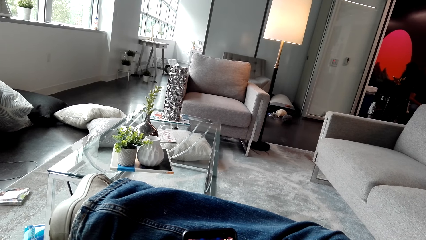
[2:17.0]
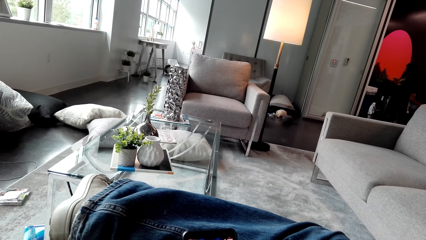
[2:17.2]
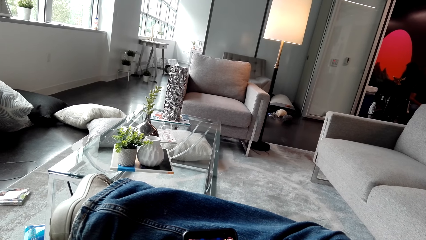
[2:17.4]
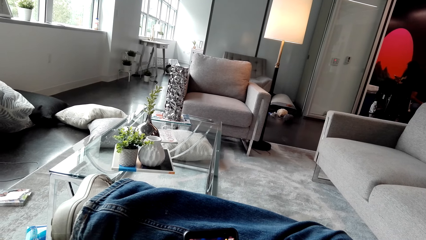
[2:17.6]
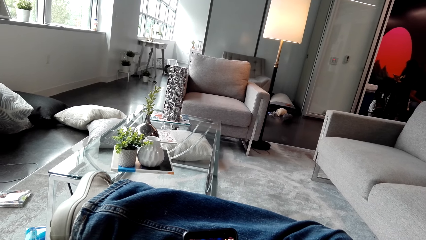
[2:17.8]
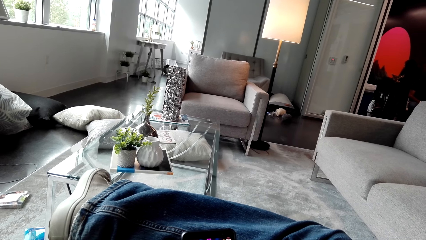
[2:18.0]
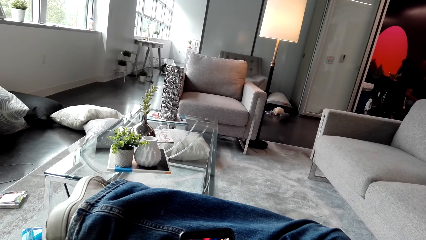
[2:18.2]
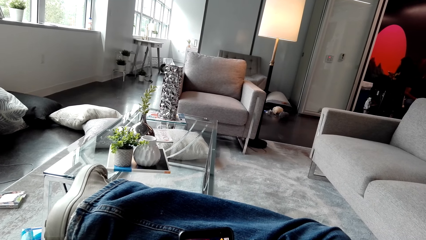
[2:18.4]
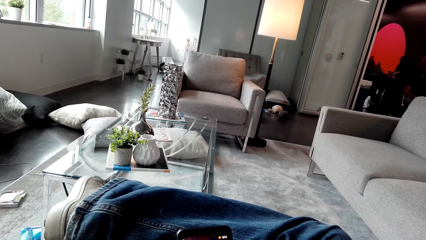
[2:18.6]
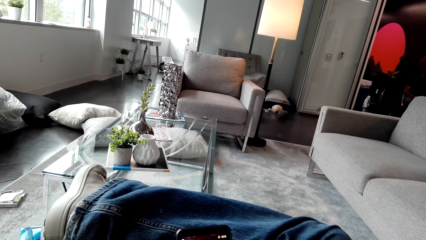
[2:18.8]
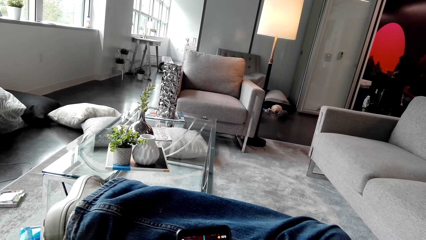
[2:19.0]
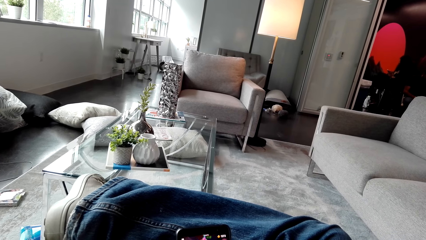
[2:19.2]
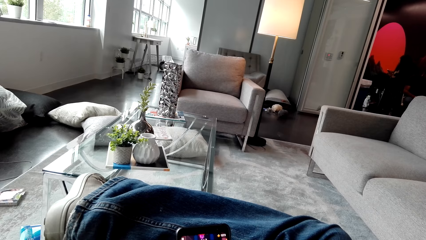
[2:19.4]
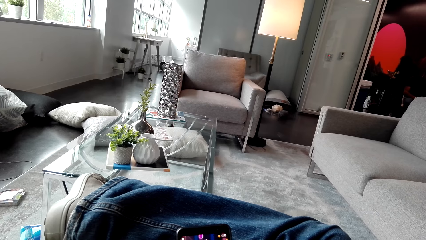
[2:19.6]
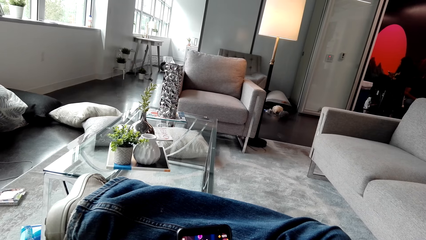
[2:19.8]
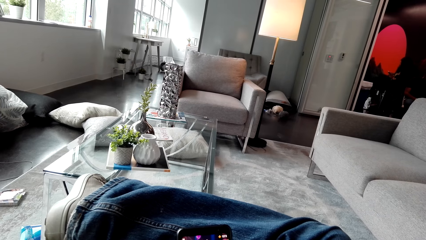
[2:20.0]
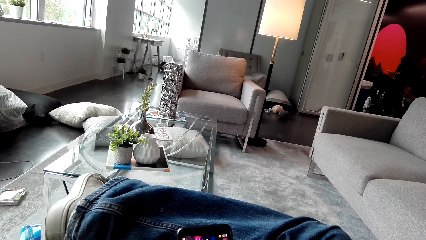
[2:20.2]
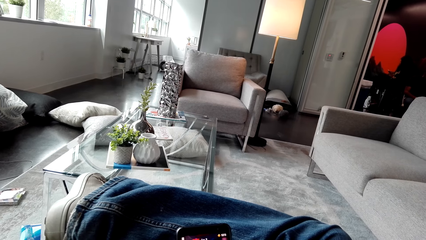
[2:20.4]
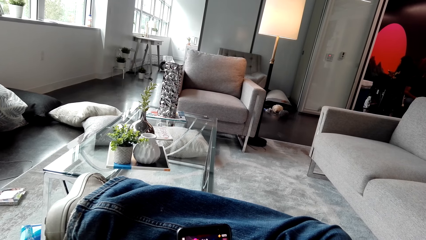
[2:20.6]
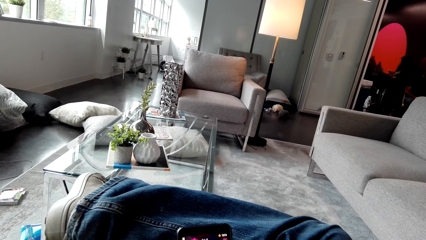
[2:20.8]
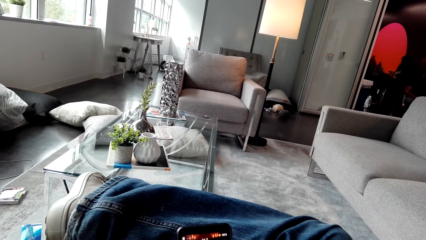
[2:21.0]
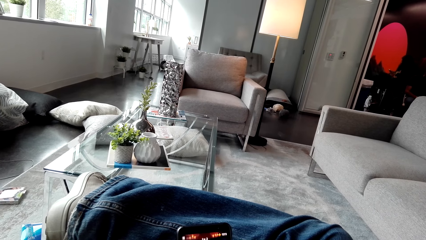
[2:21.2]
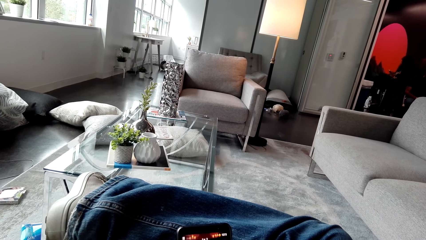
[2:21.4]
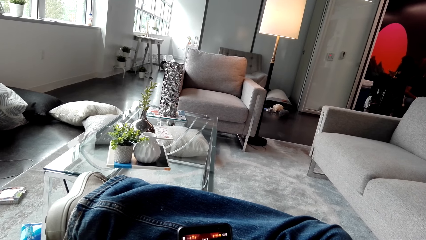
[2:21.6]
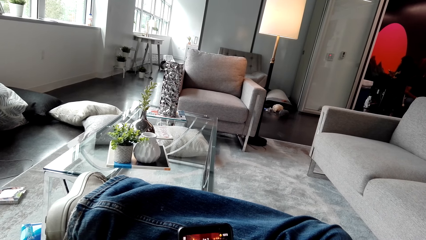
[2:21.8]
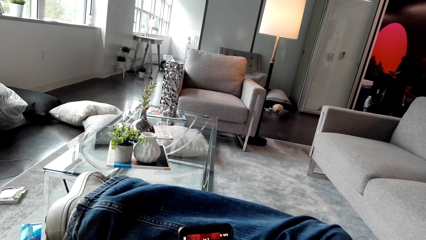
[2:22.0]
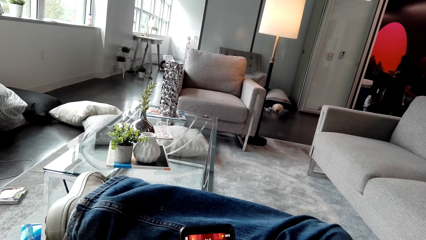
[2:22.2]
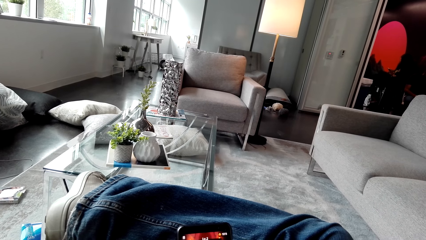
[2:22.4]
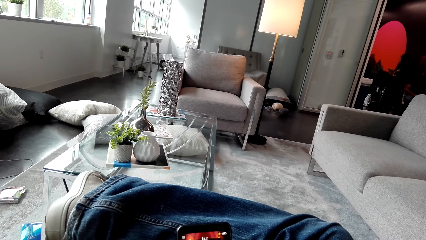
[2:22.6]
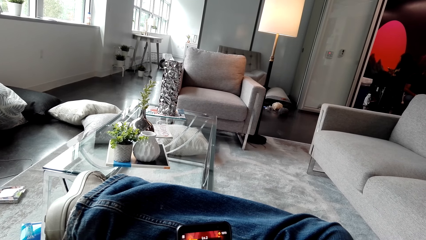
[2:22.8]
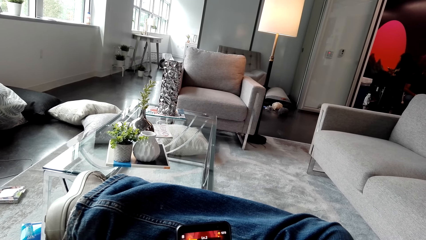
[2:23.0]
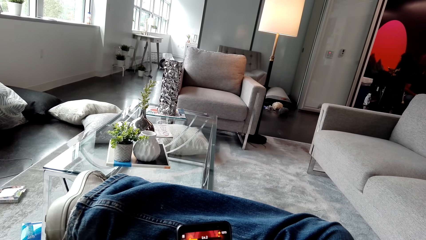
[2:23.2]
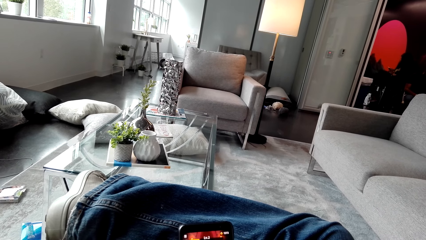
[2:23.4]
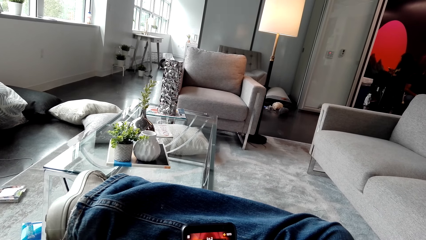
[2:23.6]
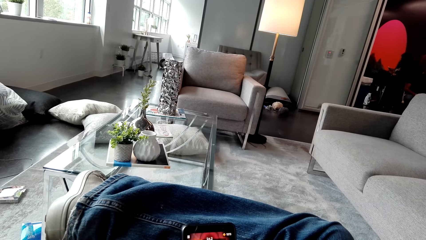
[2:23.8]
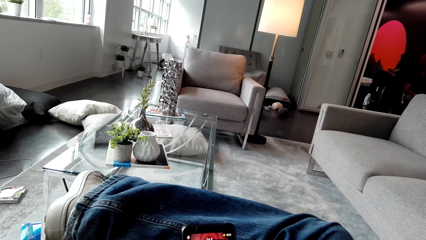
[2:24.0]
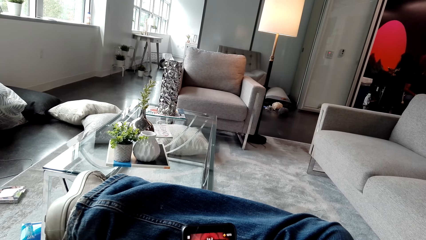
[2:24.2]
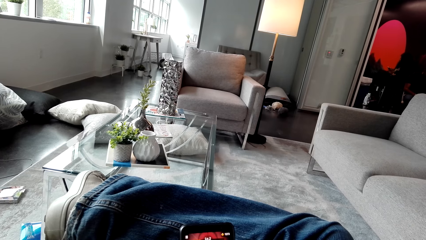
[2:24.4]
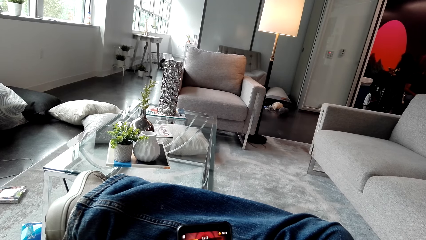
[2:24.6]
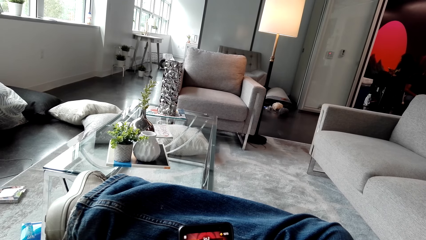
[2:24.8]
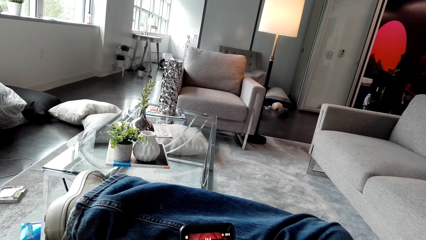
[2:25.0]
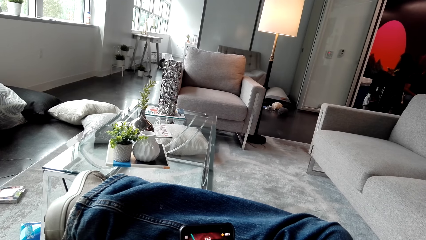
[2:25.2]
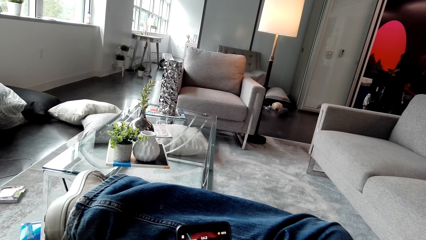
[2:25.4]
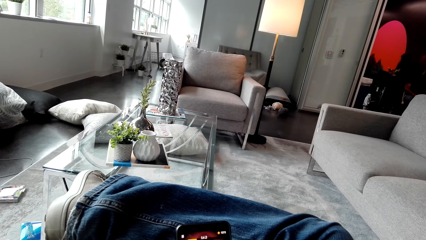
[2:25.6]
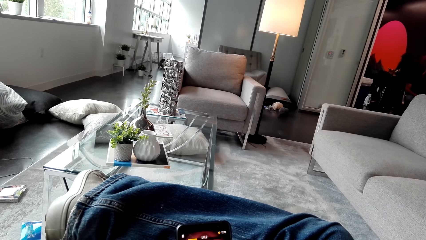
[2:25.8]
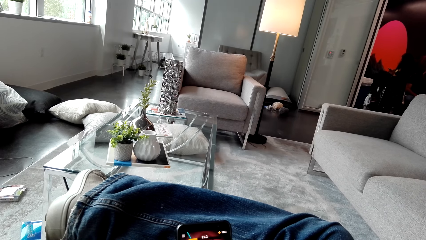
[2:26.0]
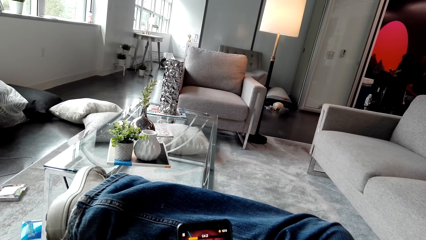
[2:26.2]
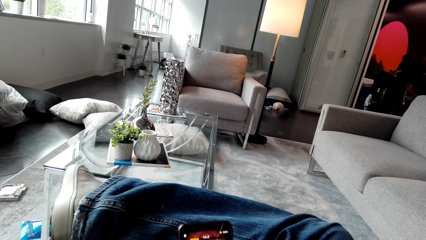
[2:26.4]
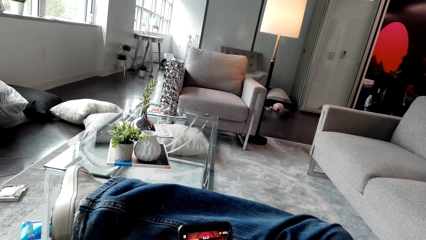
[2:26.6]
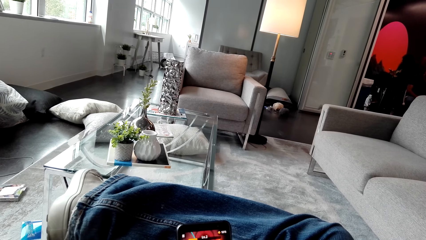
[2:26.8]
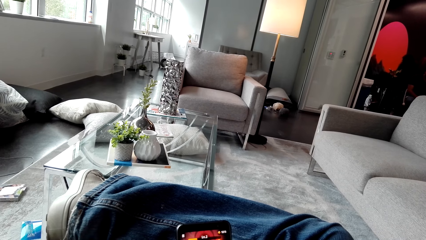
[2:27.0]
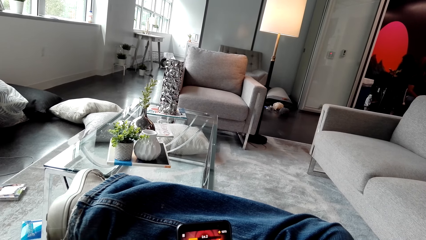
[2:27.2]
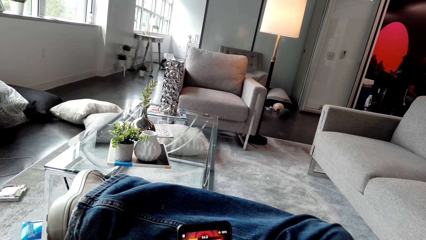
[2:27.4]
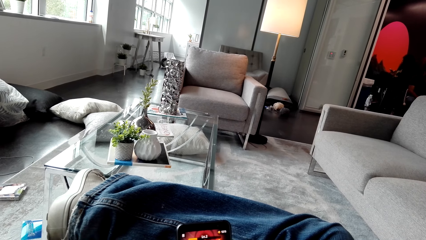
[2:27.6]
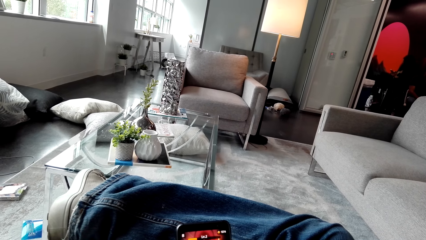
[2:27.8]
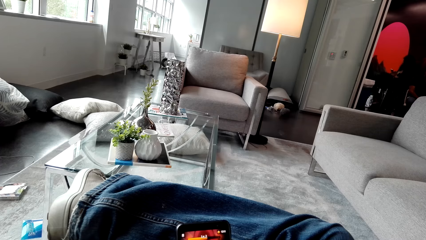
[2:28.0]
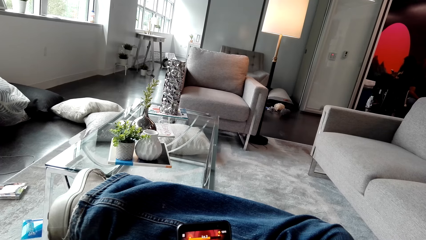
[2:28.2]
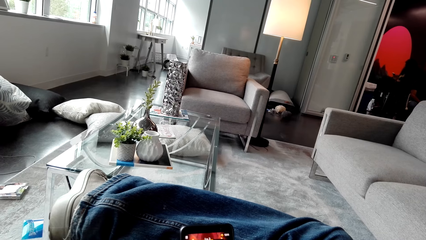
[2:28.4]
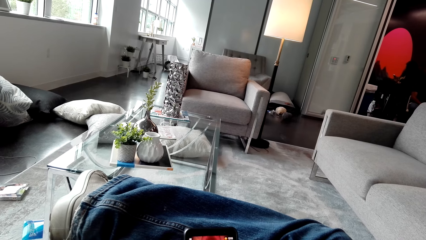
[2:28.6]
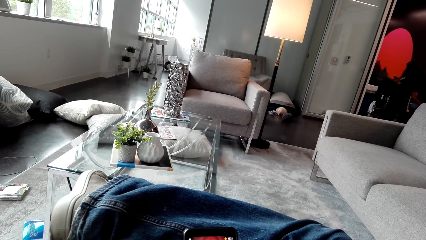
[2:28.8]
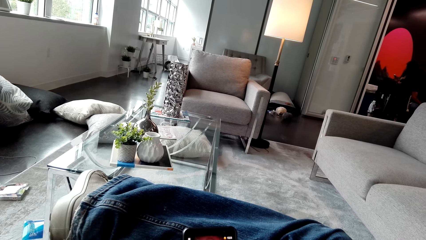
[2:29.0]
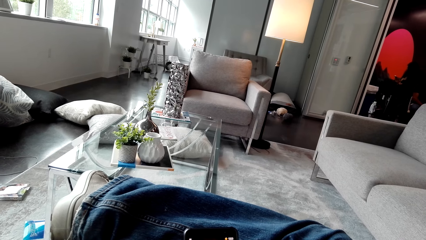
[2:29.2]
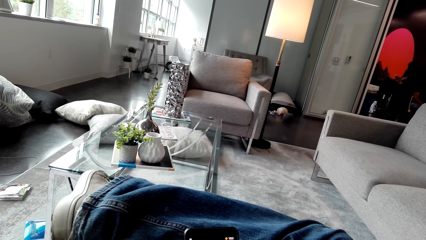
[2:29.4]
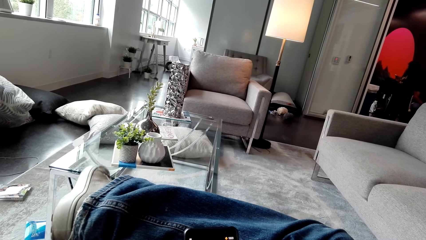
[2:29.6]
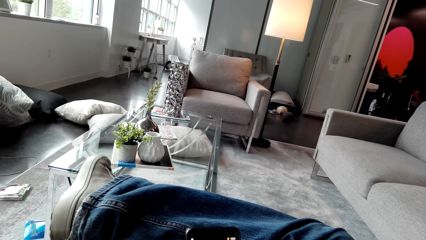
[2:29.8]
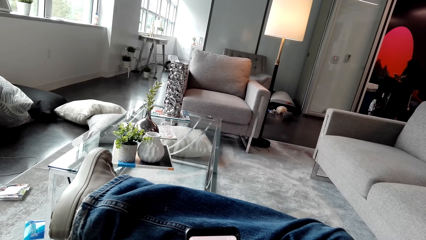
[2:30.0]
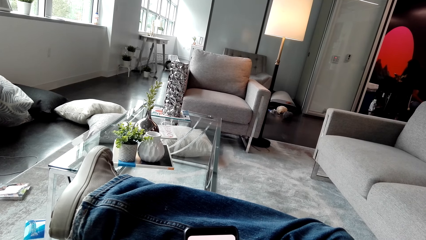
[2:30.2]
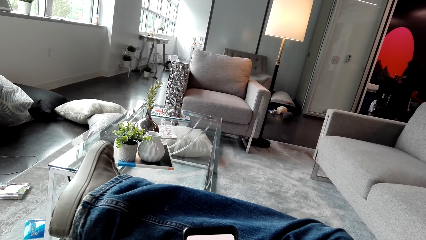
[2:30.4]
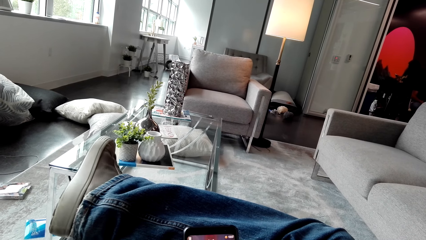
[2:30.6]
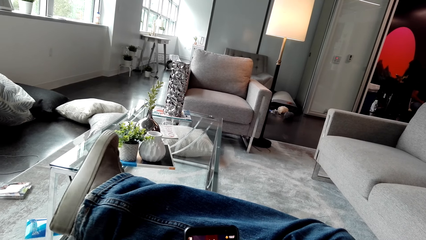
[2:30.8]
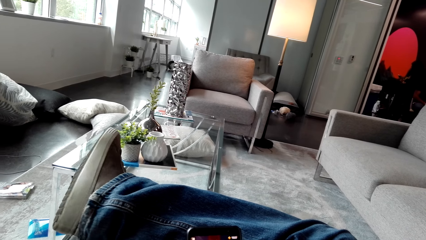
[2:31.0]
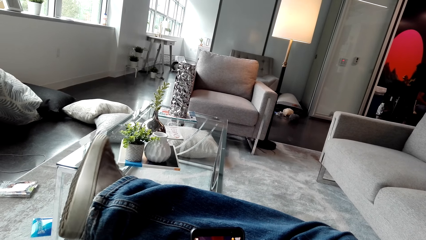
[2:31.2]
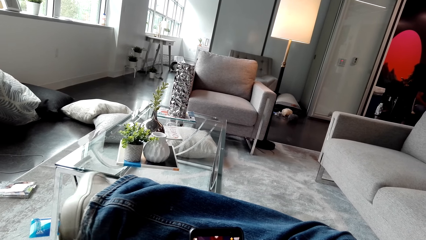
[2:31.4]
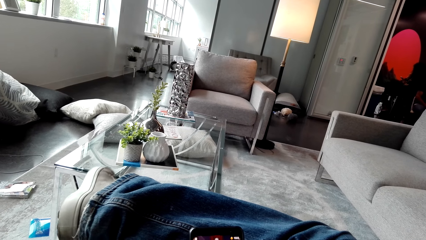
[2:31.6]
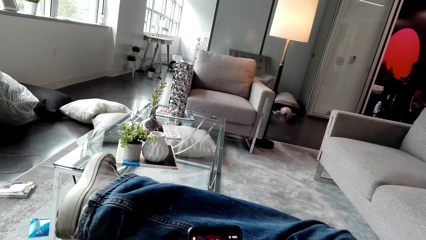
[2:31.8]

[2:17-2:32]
The camera wearer shakes his right foot. He shakes his right foot again.
